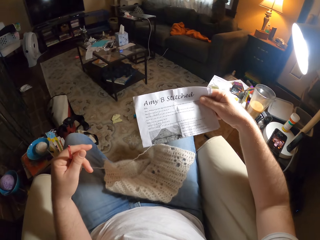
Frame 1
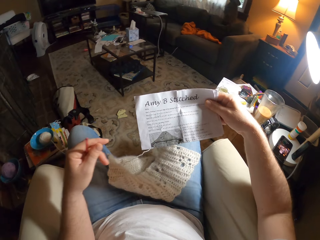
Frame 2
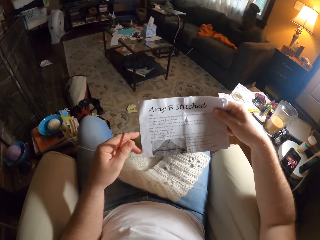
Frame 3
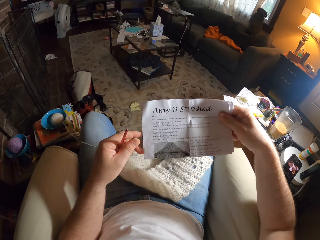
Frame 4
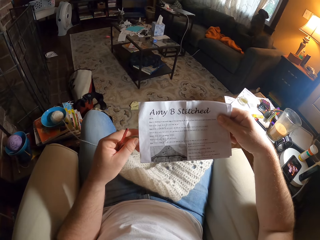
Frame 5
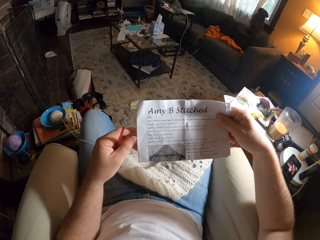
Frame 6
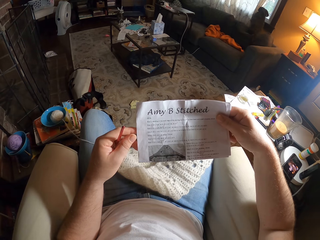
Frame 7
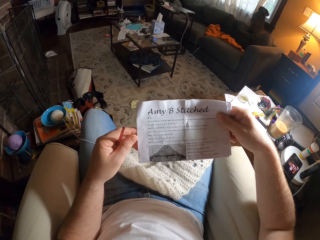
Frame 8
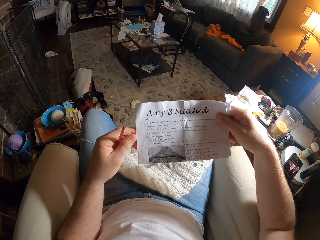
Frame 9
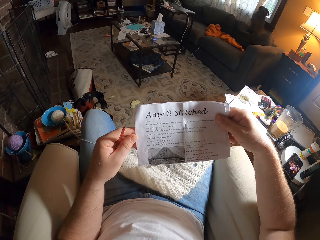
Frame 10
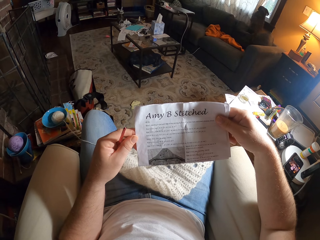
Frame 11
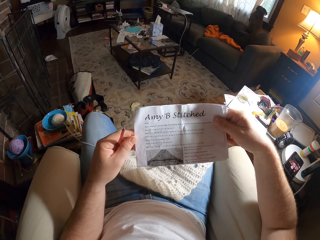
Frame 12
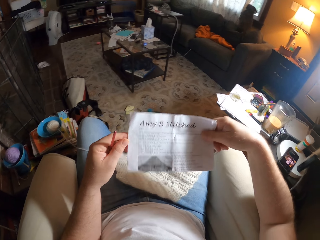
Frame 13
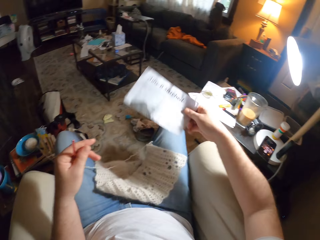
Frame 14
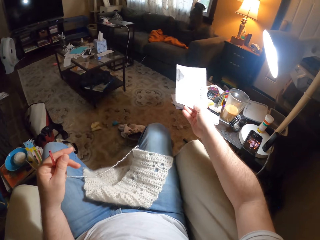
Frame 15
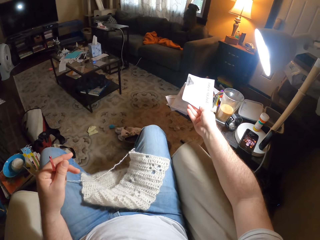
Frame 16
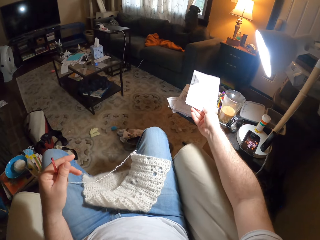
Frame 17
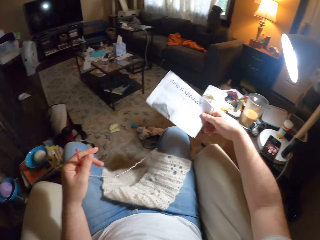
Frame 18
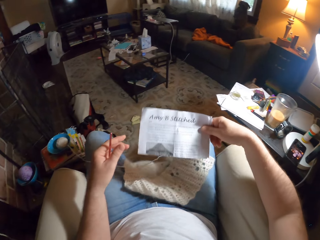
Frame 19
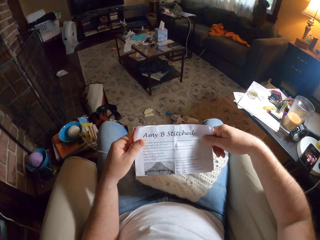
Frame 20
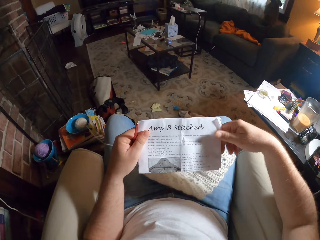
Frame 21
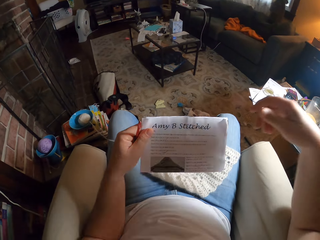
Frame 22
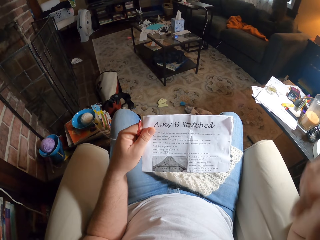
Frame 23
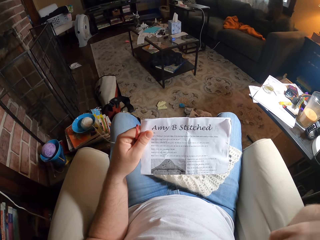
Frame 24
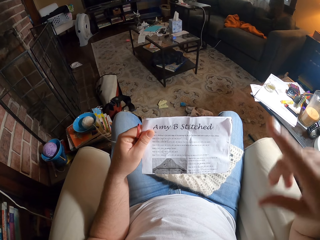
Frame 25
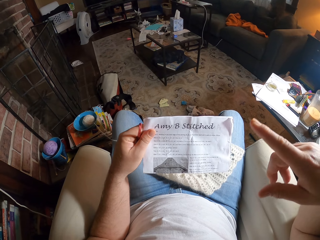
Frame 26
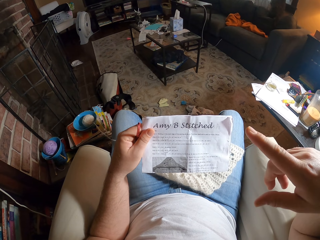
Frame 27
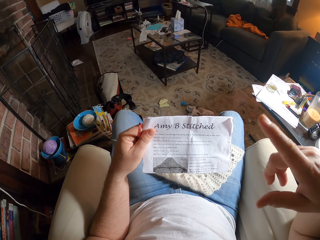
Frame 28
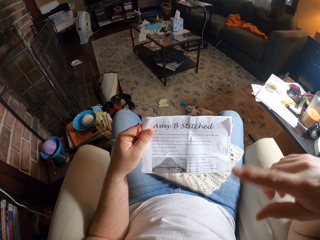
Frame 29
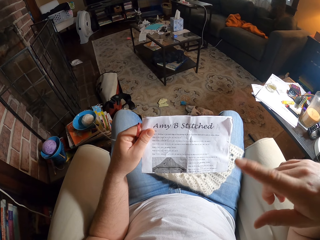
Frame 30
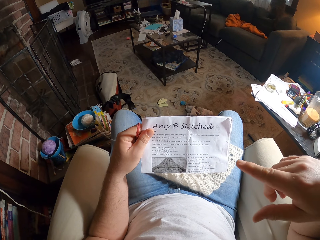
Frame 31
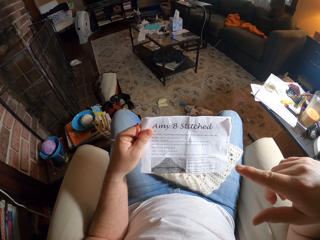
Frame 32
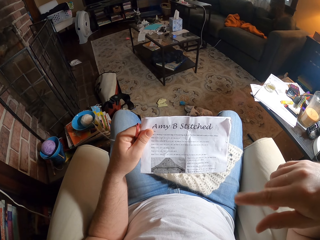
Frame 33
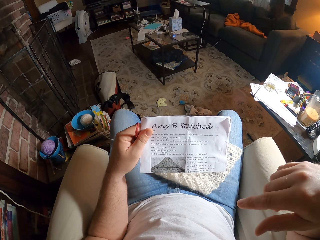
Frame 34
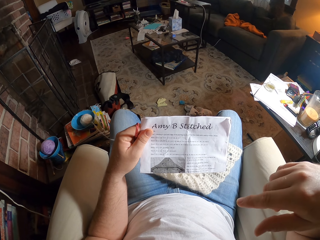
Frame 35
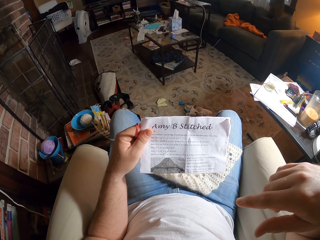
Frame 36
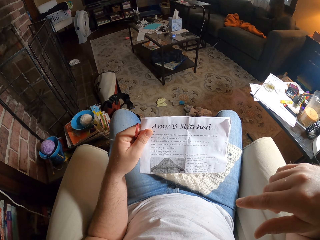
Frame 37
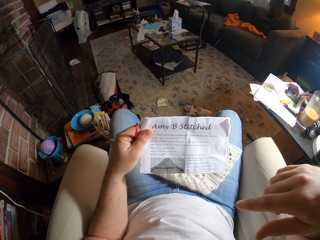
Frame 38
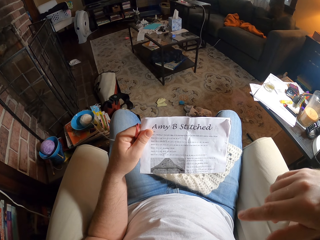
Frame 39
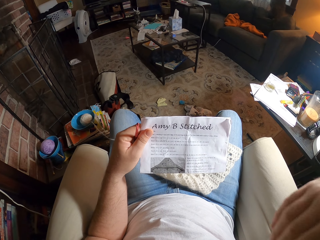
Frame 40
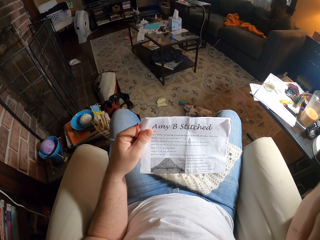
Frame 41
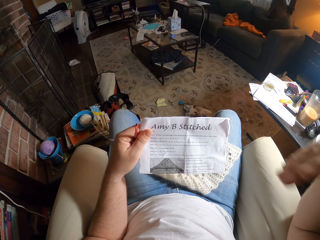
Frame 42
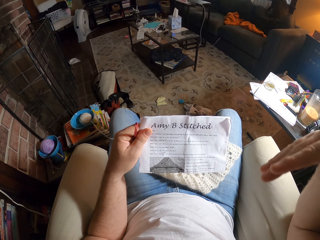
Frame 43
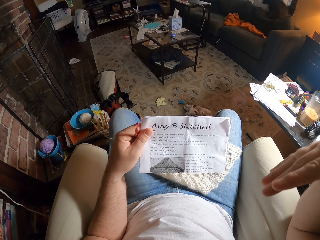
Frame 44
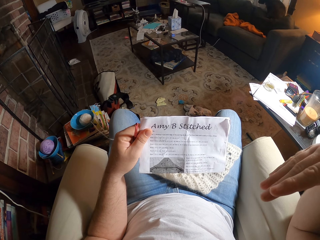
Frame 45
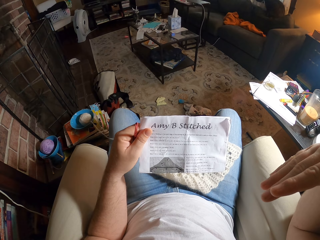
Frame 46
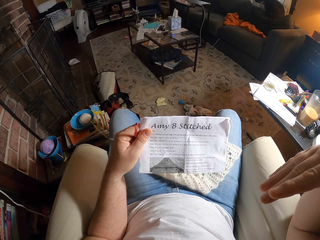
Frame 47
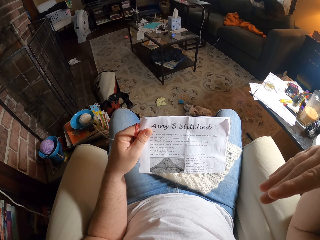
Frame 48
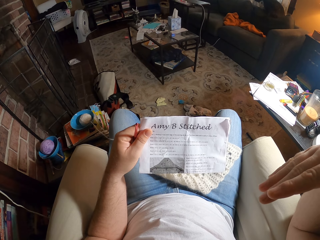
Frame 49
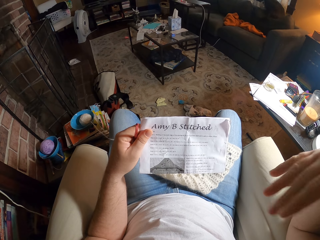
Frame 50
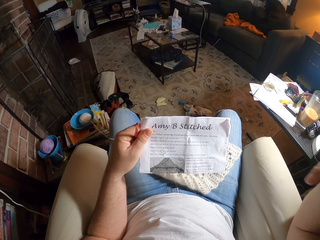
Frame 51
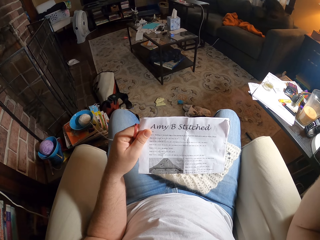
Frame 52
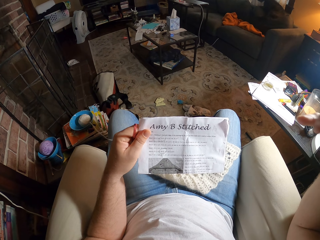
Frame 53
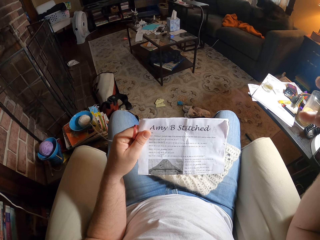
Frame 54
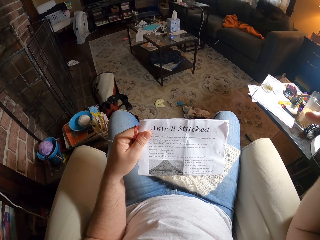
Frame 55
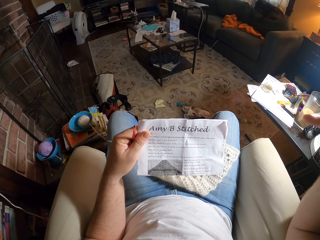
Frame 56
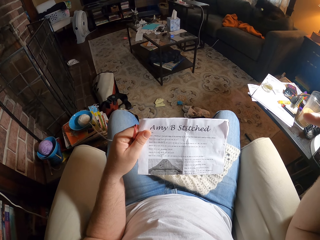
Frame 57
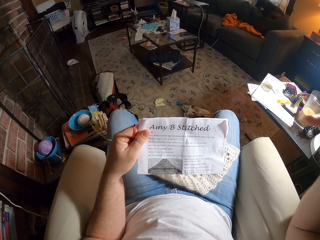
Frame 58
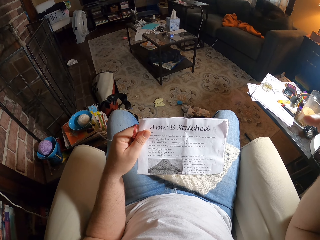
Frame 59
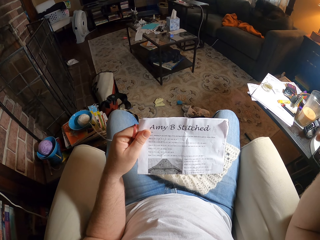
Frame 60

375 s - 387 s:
The camera wearer reads the paper. They drop the manual. They lift the hand. They read the manual.

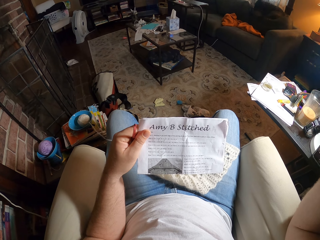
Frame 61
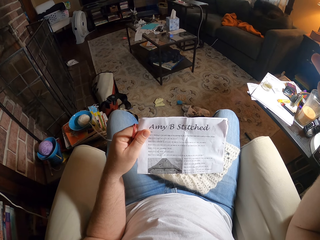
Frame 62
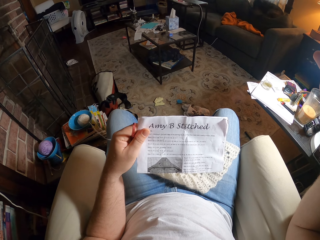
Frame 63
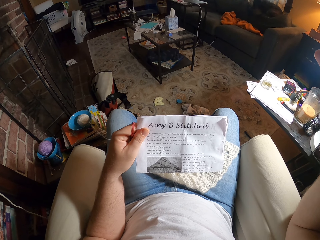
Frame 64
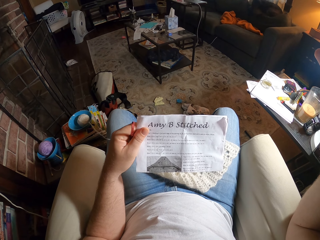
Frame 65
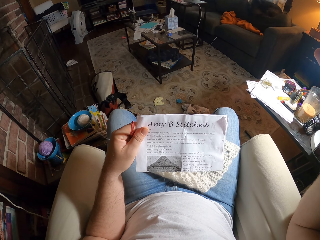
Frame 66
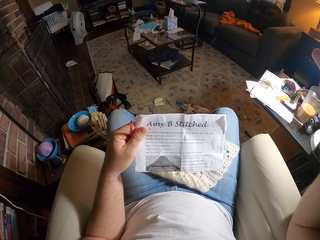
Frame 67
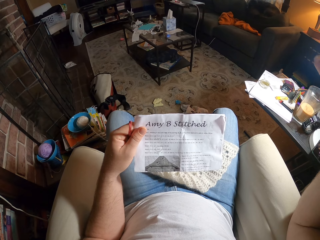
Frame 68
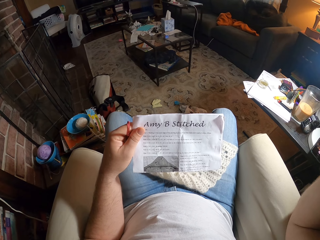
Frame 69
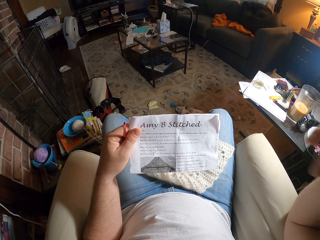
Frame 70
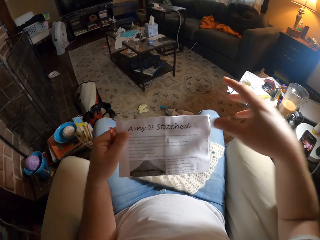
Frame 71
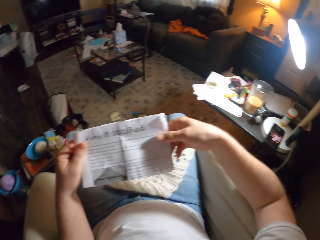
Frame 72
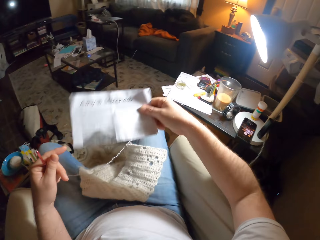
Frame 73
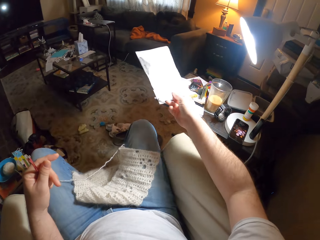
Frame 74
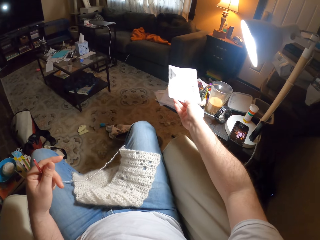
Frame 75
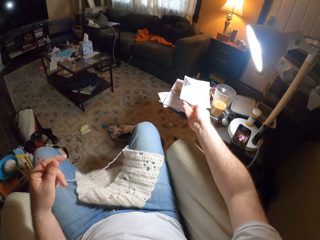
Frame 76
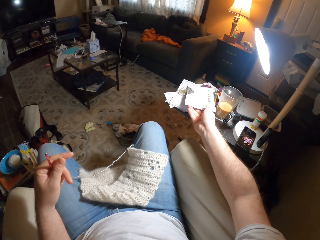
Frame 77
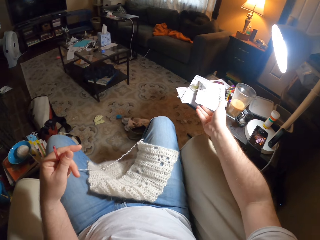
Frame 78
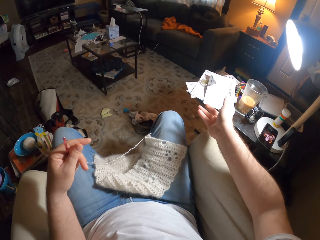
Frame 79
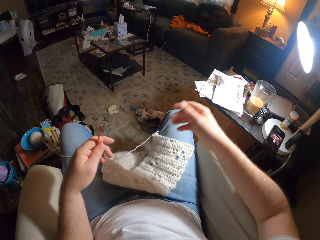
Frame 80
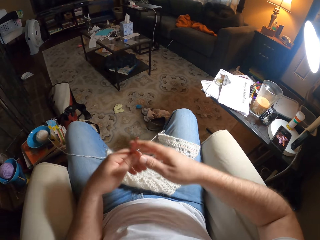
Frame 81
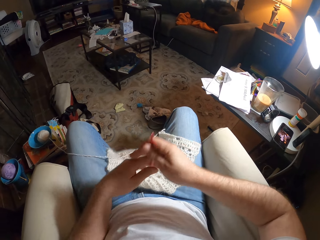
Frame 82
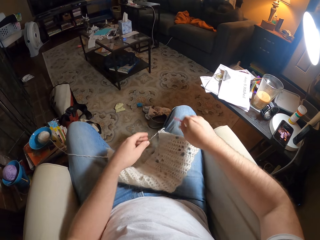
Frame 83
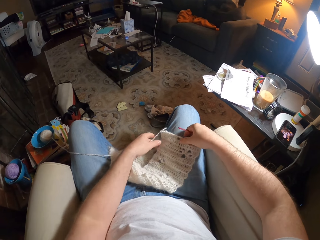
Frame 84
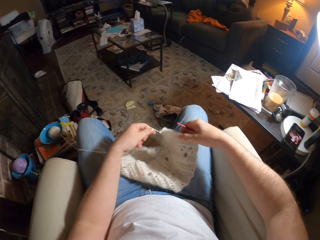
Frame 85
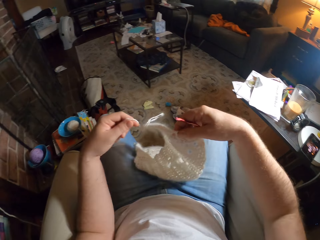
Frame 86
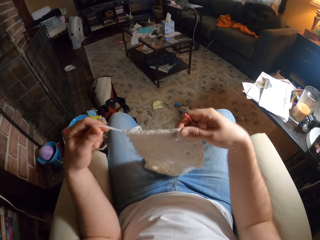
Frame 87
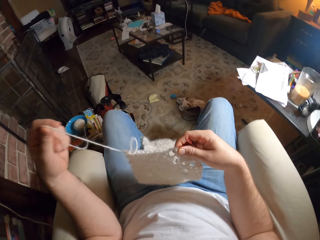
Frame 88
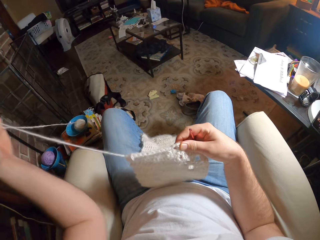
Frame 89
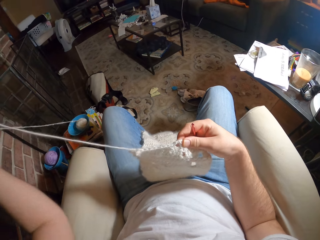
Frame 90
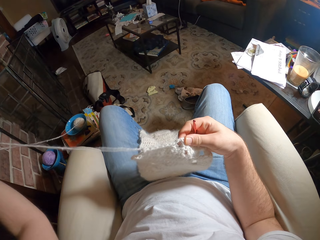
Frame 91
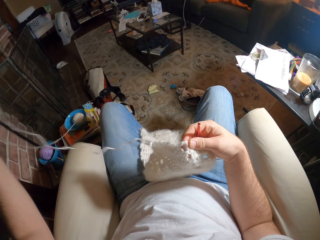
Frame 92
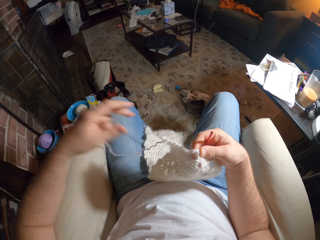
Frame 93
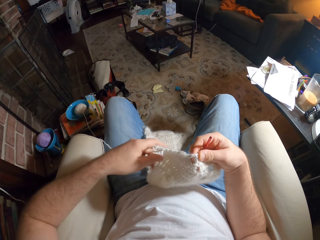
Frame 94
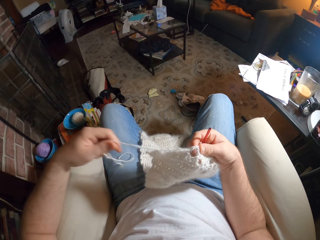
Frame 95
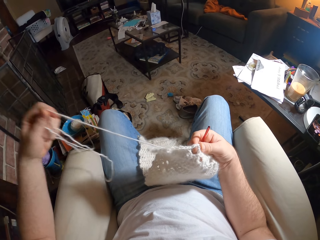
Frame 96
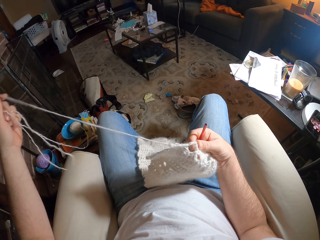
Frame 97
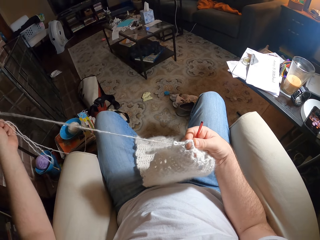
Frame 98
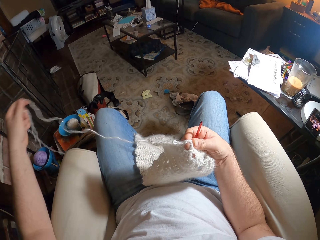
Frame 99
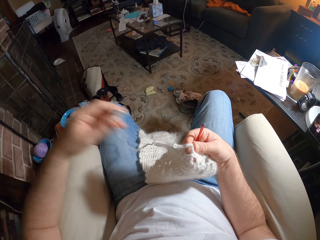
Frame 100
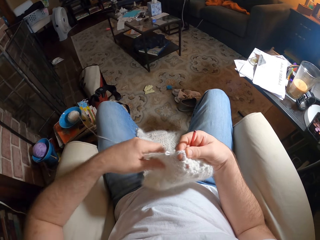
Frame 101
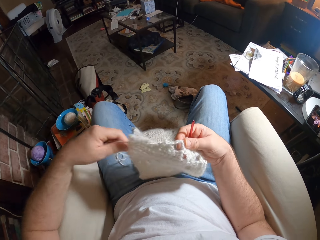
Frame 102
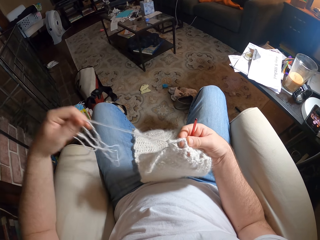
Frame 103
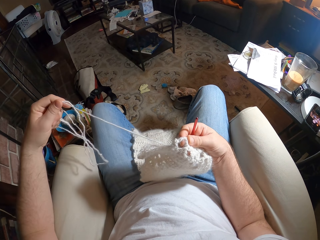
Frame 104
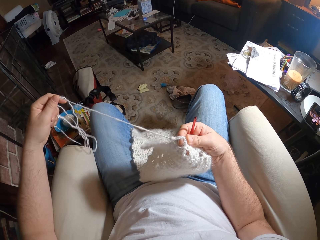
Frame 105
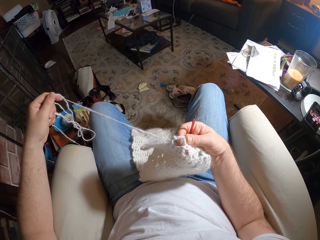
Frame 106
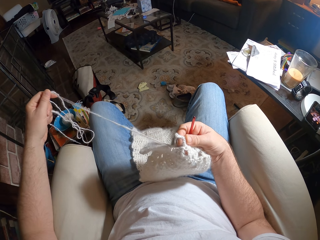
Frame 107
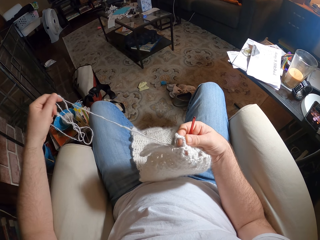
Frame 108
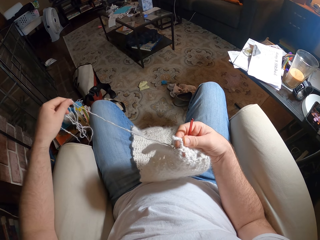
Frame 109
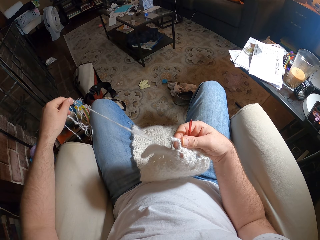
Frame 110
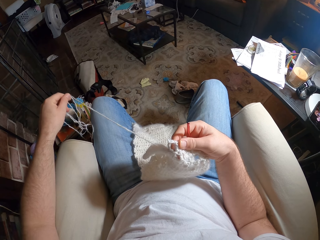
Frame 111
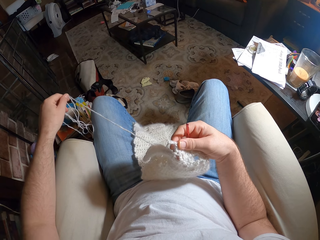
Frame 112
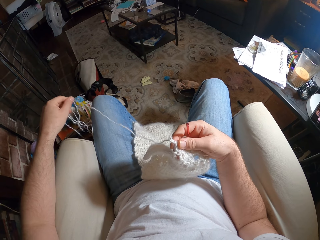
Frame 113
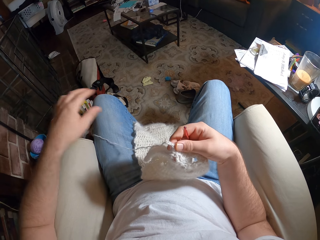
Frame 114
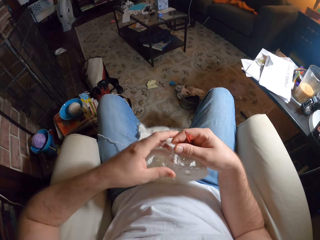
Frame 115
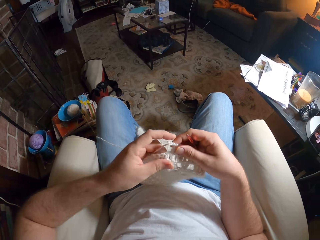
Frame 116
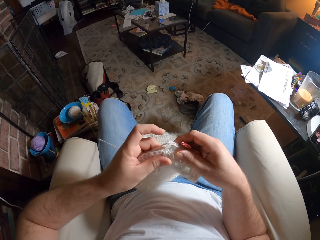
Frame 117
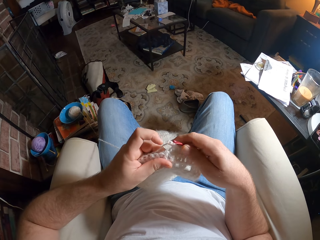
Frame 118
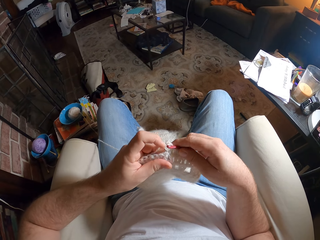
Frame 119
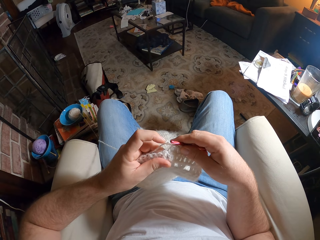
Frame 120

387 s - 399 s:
The camera wearer puts the paper on the table. They lift the fabric. They pick up the thread and needle. They unknit the fabric. They remove the knitted thread.
